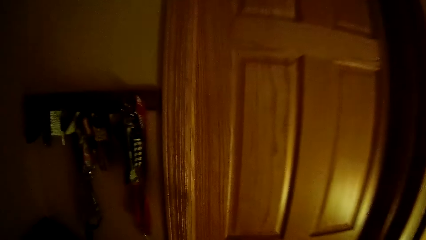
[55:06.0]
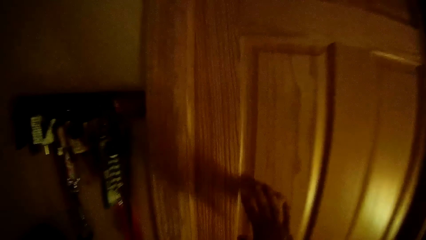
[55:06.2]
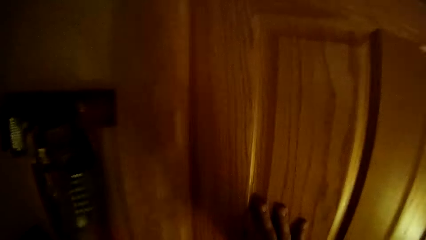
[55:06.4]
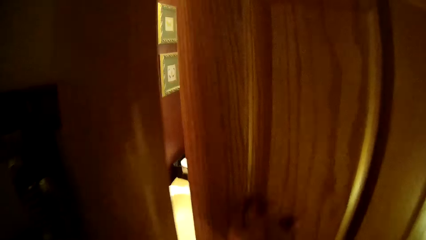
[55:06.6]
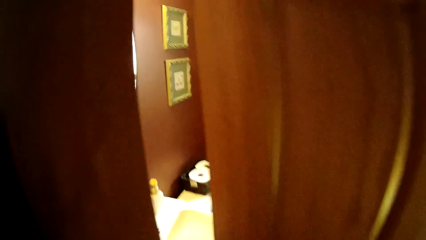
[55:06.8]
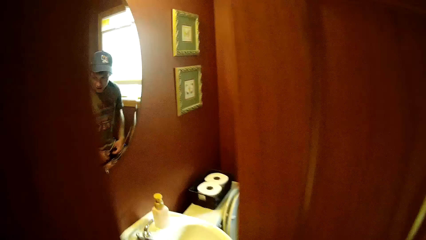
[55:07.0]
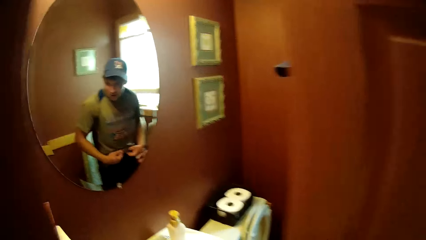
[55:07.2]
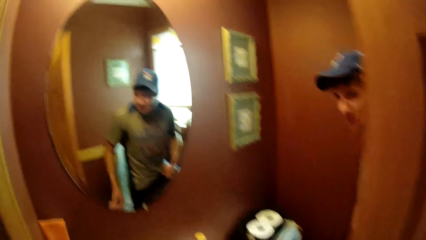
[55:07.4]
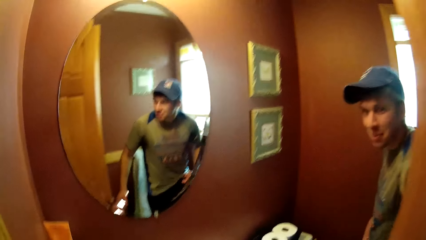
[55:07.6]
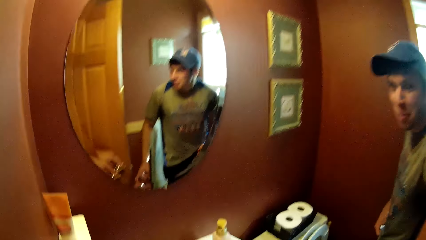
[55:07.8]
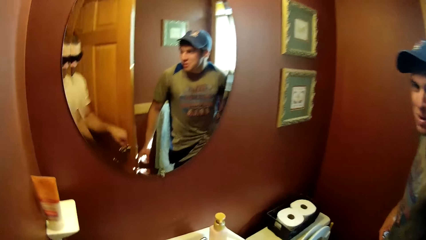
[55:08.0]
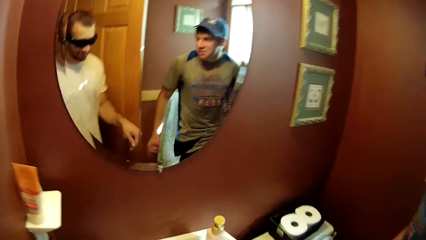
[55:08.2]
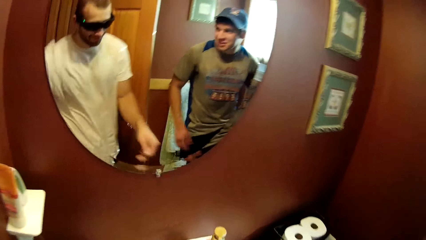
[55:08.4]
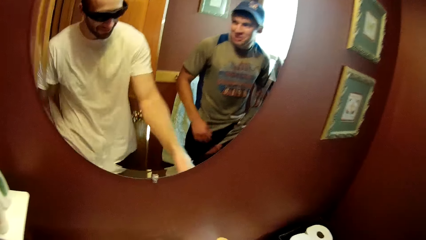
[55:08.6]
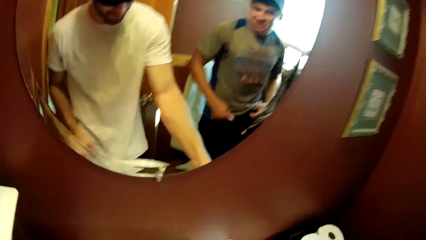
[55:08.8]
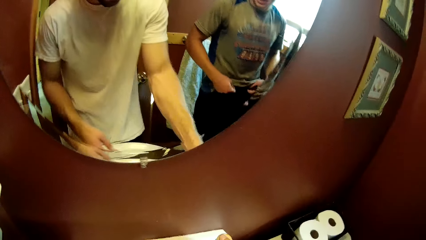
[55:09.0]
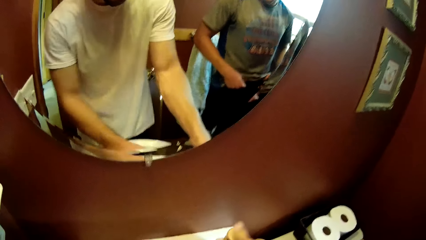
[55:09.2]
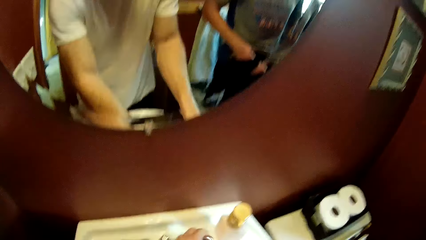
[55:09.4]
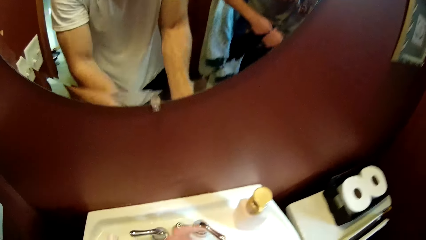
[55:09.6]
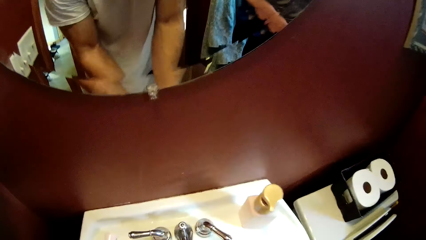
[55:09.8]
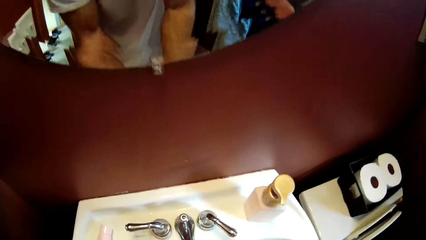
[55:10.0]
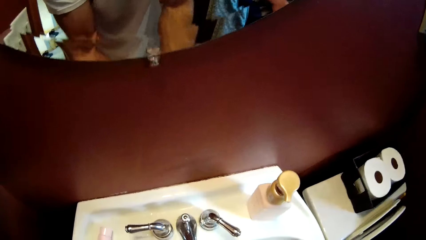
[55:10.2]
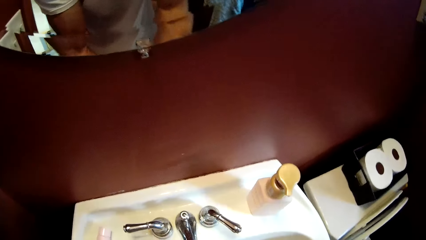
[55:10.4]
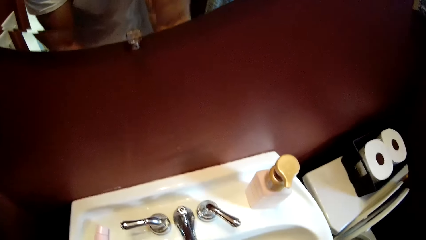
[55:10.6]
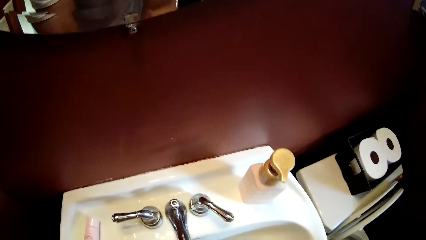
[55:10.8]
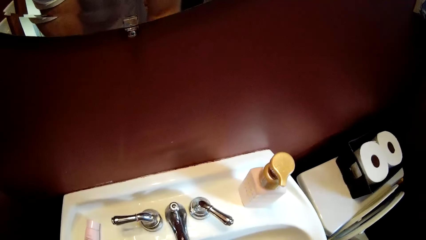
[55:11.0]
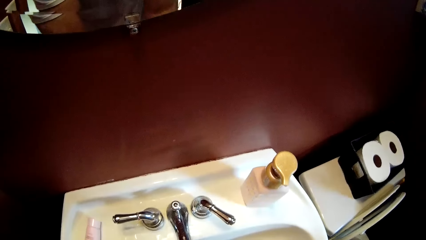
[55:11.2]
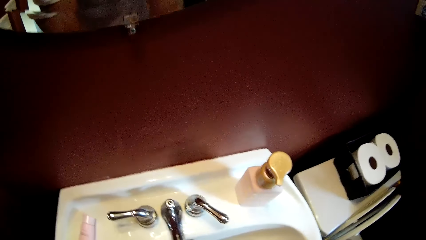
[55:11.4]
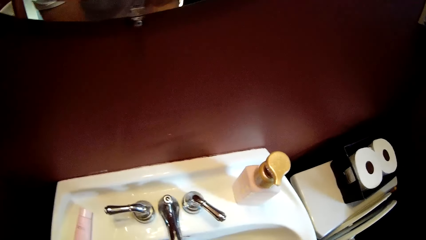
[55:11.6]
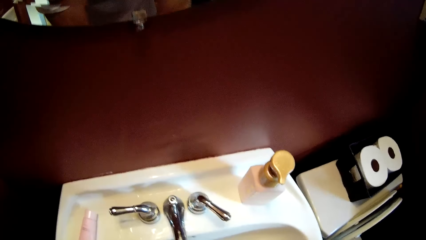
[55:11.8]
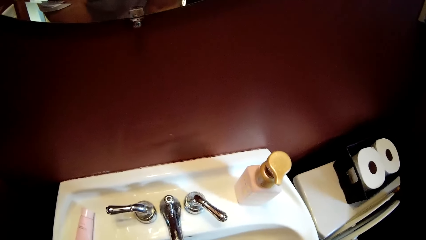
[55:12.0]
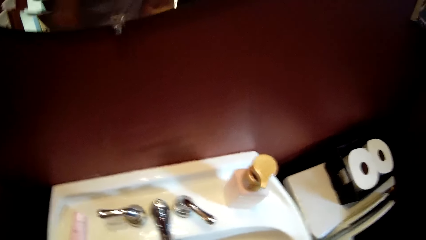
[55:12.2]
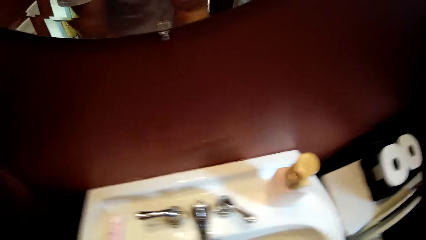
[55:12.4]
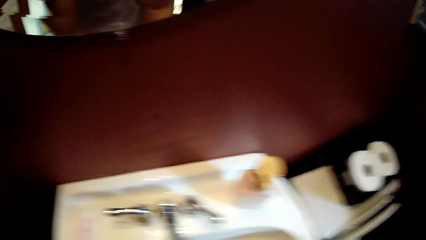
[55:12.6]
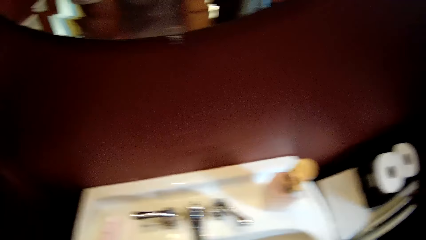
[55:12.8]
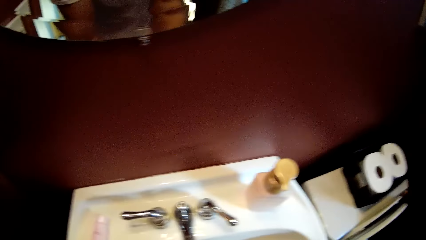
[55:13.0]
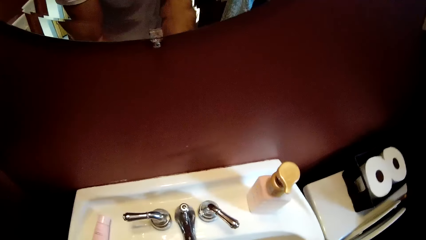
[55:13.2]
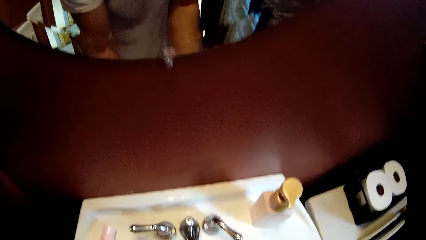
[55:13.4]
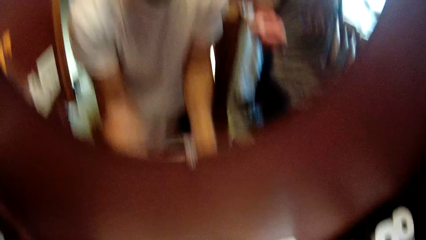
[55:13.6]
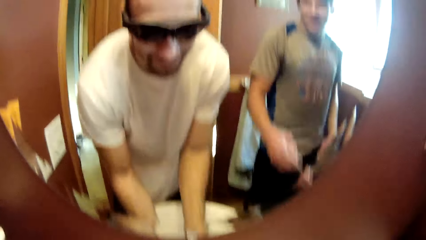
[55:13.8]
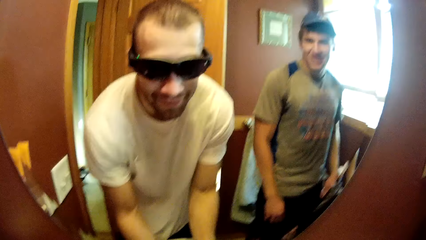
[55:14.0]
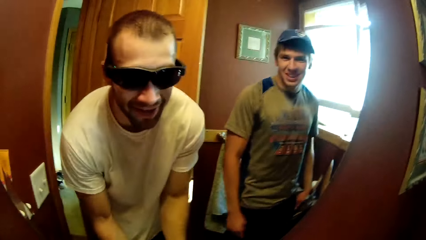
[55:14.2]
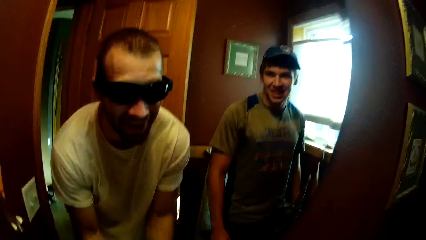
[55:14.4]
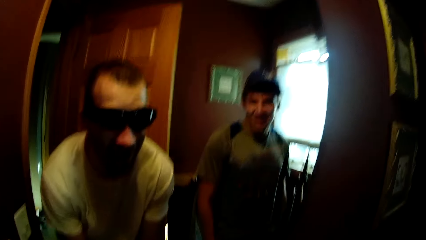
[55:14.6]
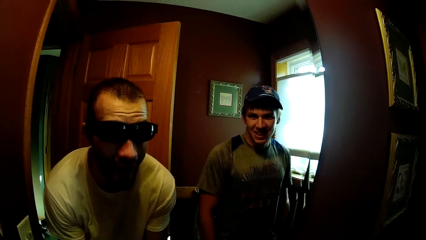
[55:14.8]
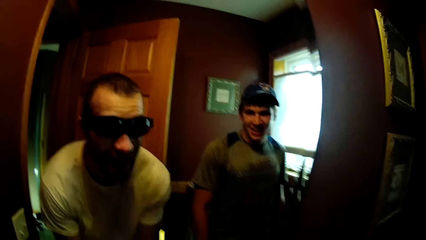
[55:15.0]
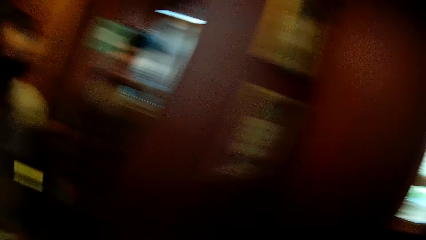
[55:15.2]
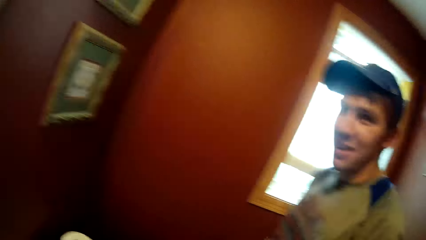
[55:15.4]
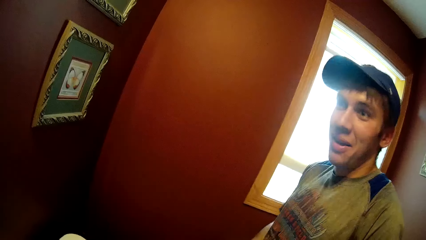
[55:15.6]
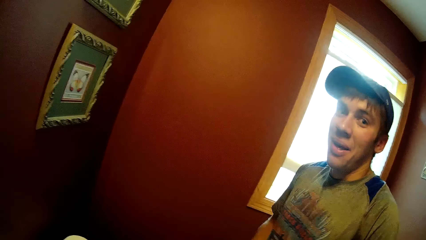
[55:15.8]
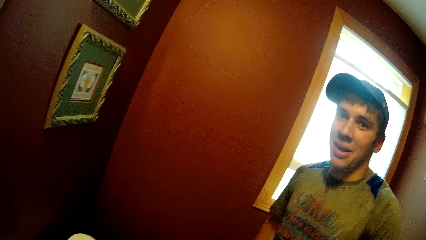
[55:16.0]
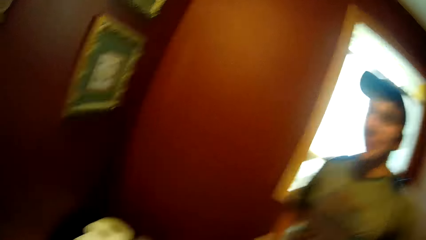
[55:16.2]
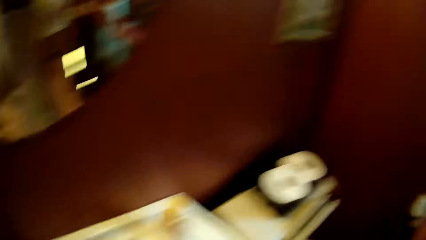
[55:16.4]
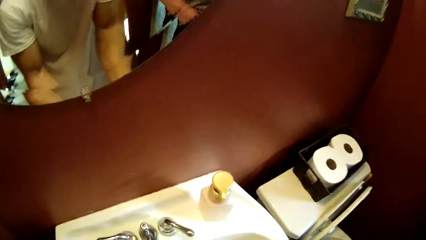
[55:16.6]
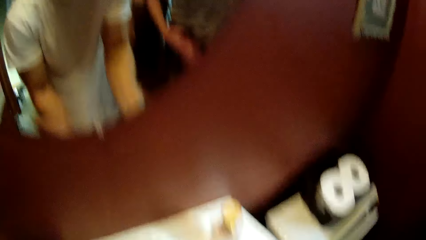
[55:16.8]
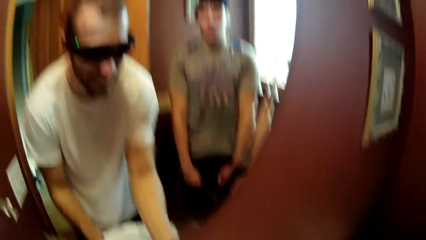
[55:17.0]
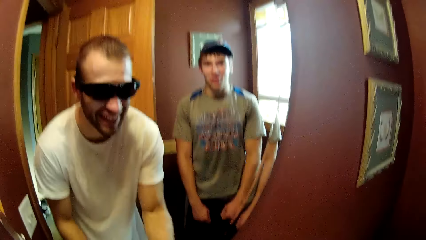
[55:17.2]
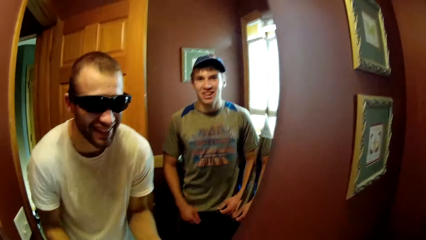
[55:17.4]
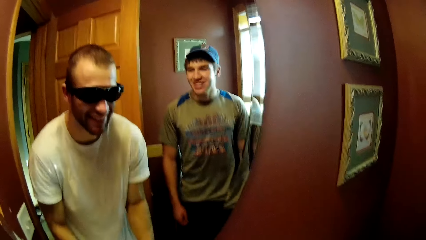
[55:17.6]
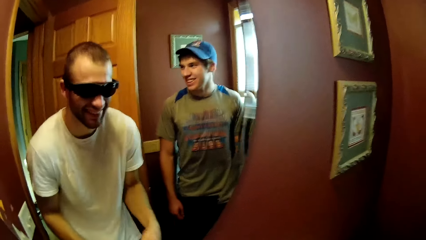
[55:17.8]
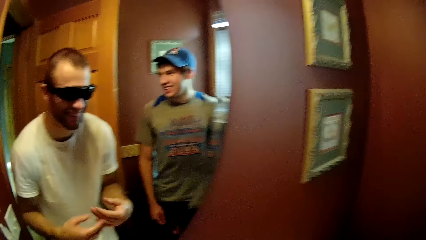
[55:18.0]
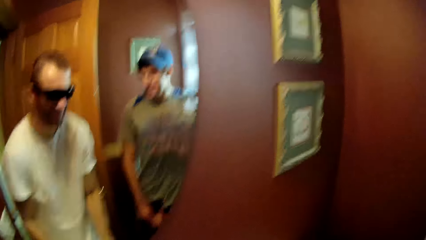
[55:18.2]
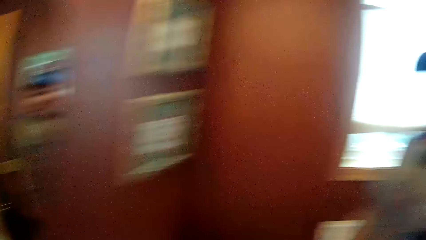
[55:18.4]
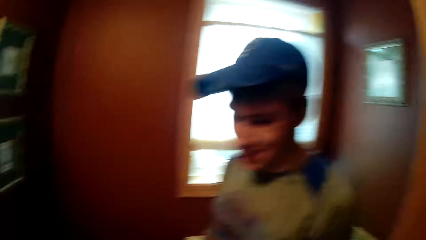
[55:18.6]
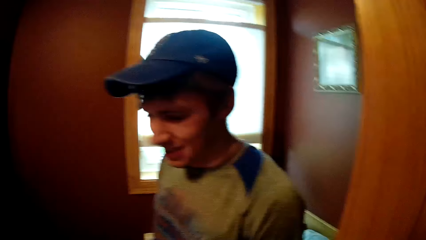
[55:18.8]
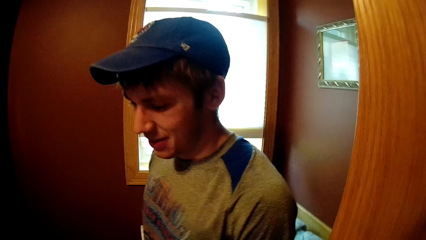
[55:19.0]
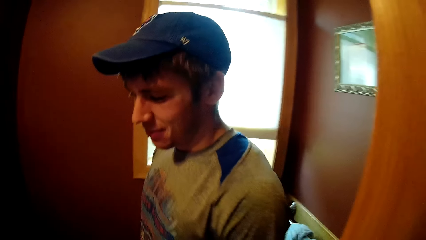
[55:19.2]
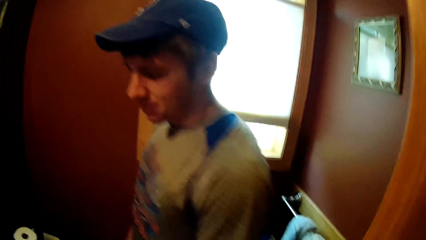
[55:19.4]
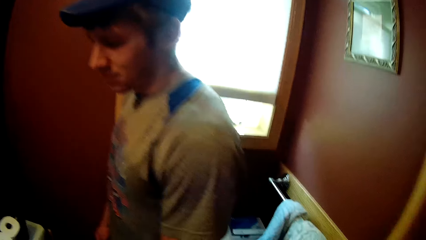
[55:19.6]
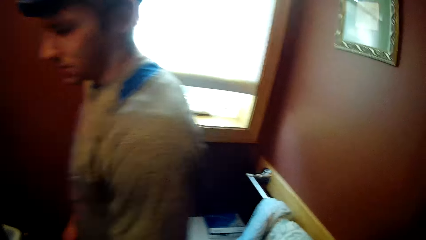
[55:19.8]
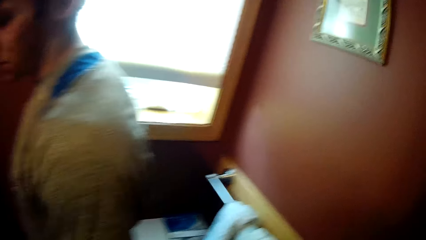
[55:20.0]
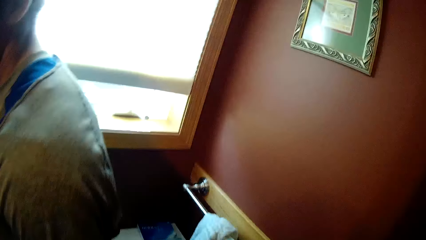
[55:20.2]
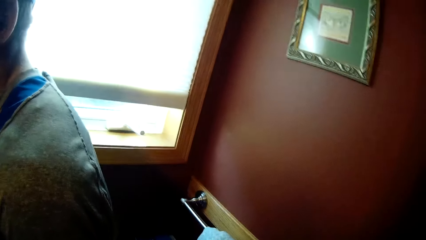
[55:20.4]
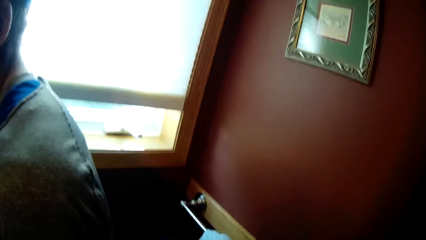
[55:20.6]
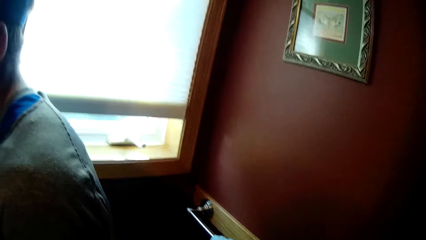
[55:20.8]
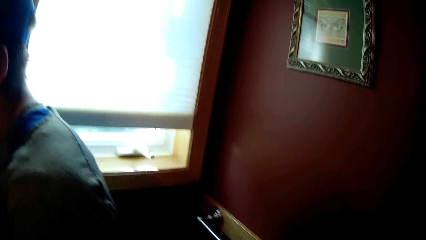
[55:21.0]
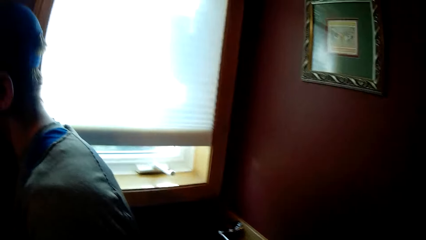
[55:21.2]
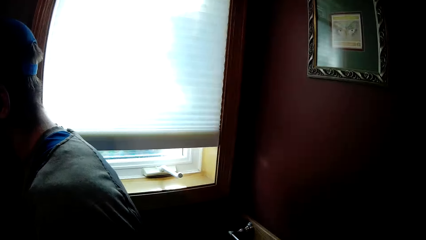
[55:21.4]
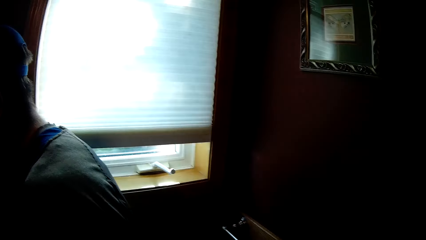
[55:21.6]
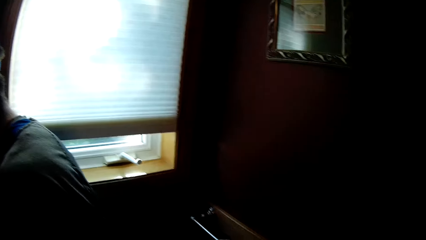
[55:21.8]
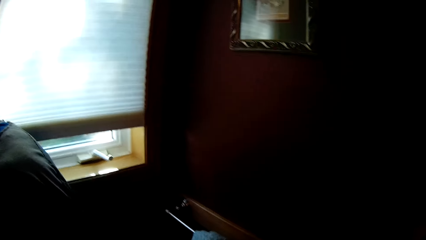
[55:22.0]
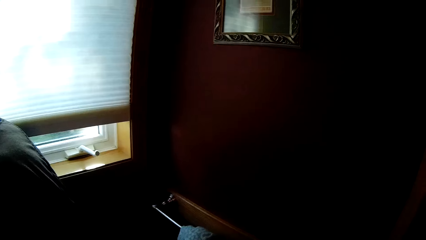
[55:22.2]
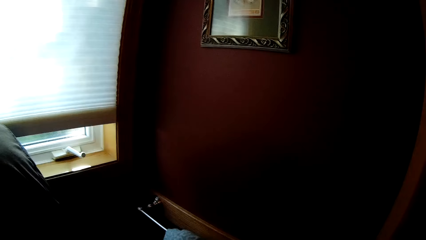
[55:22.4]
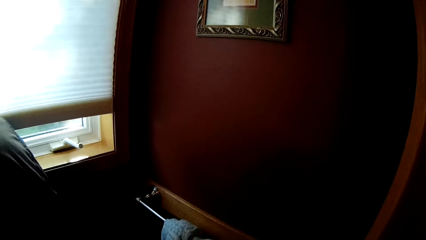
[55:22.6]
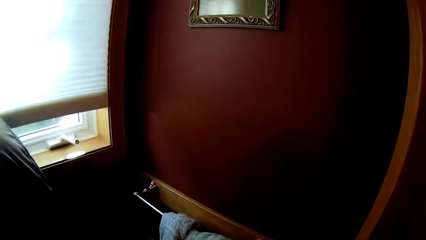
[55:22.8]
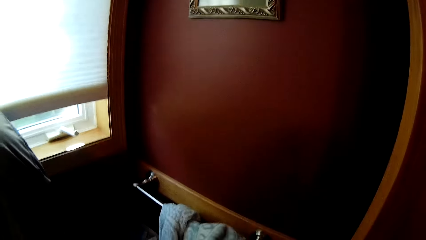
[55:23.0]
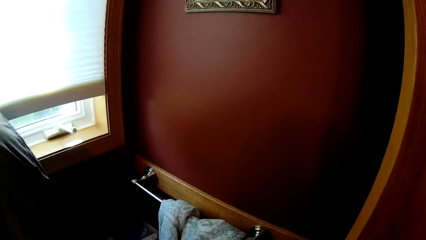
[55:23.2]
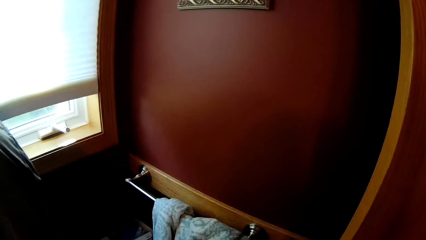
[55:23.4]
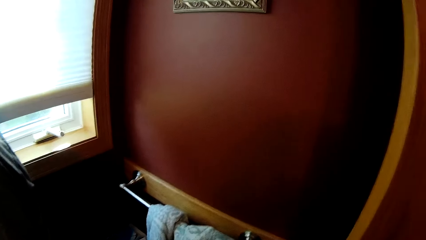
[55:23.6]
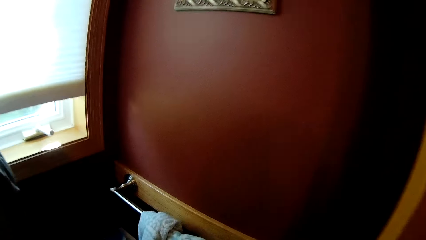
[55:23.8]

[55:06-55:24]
The camera wearer interacts with a man. He washes his hands in the restroom sink and opens the door. Another man stands in front of a dressing mirror. A third man washes the hands. The second man looks around. The camera wearer looks in the direction of the towel in the restroom.
